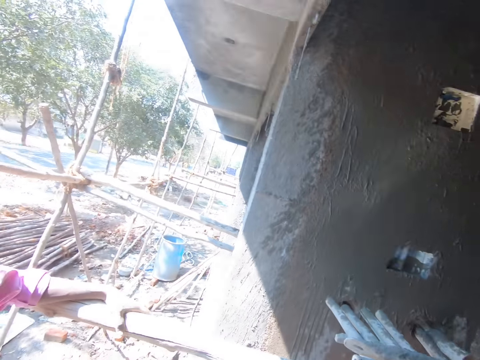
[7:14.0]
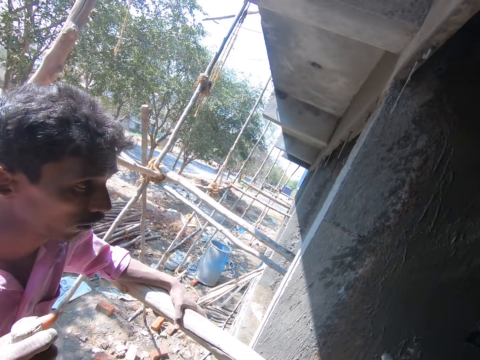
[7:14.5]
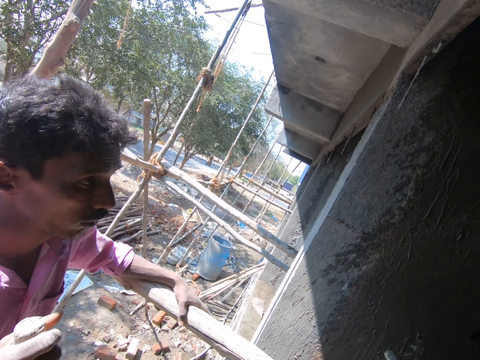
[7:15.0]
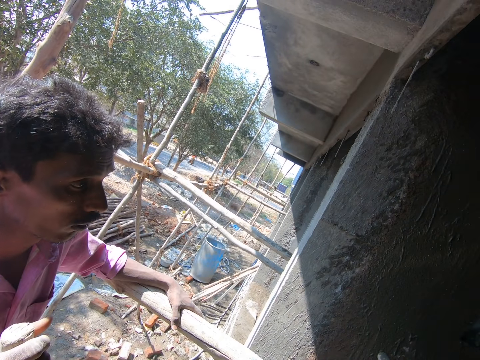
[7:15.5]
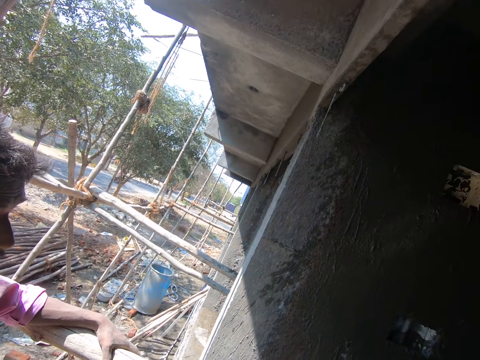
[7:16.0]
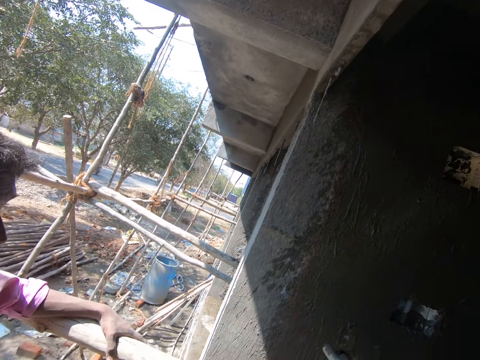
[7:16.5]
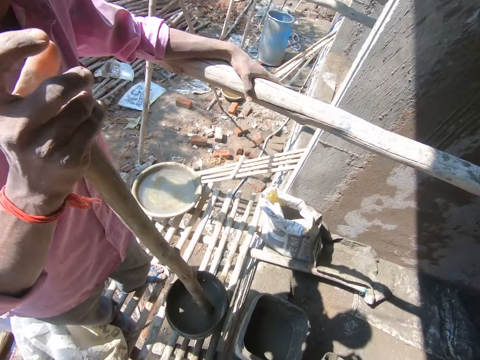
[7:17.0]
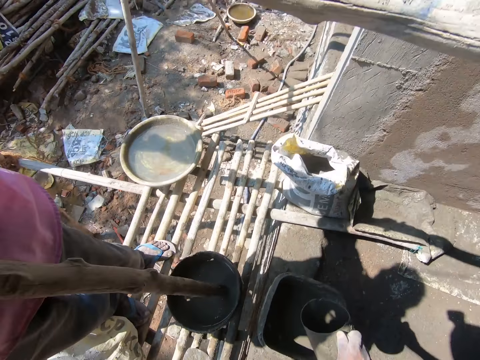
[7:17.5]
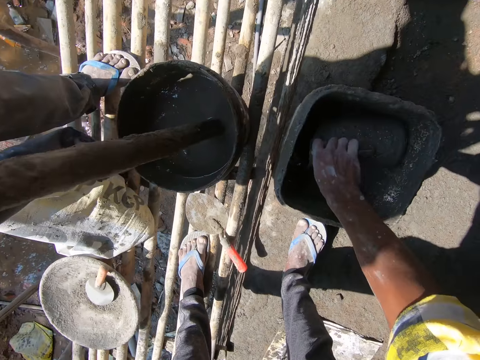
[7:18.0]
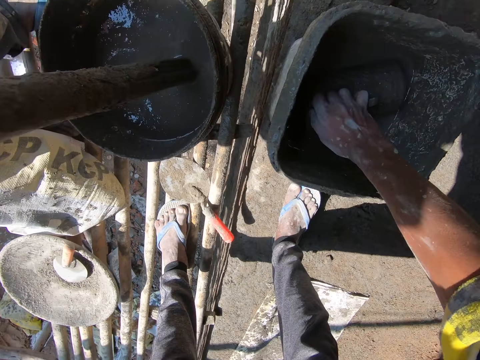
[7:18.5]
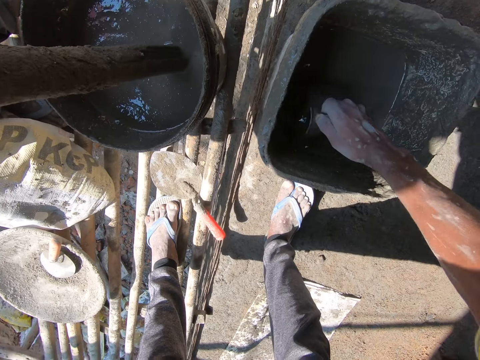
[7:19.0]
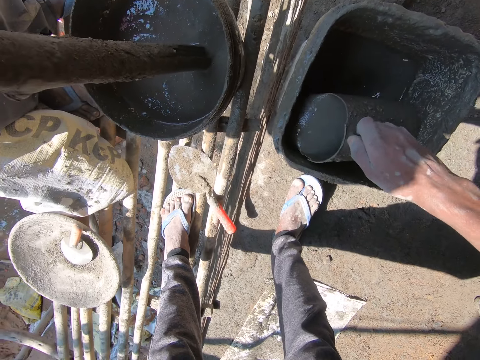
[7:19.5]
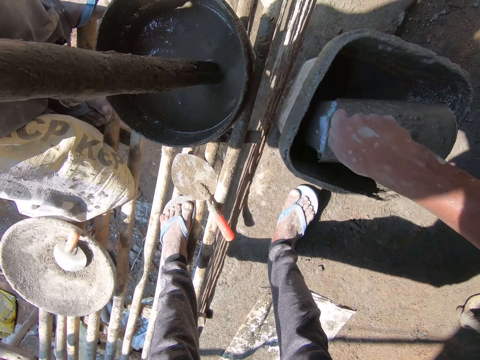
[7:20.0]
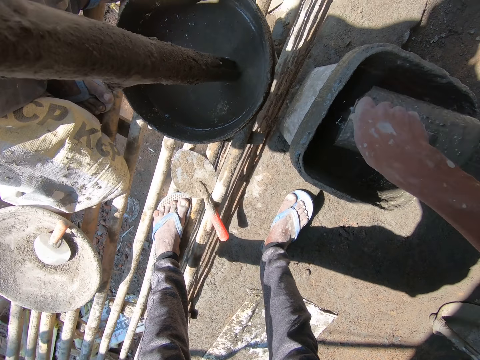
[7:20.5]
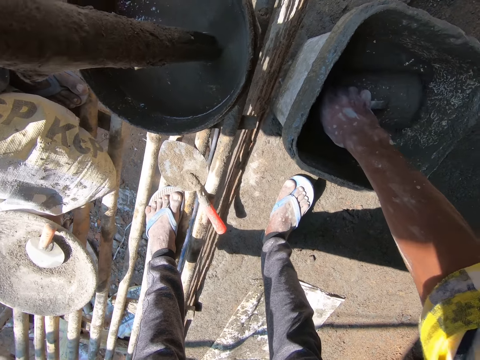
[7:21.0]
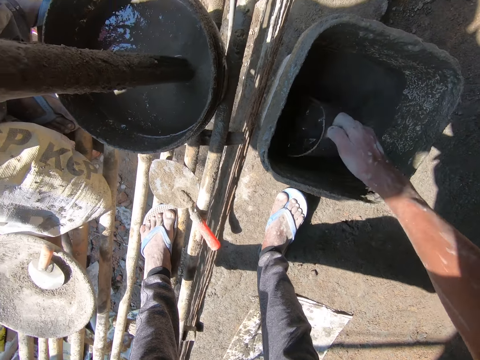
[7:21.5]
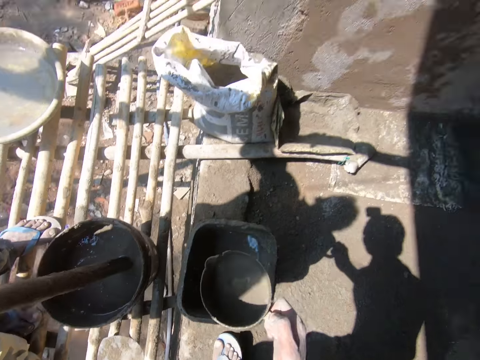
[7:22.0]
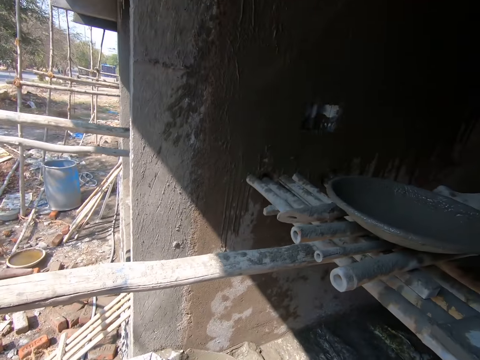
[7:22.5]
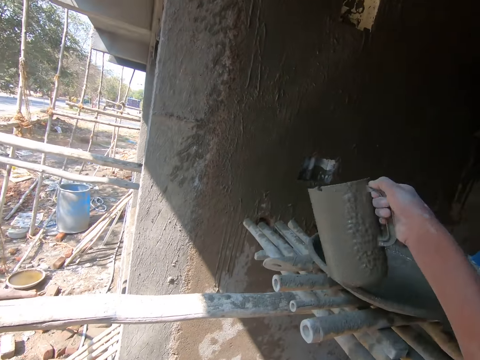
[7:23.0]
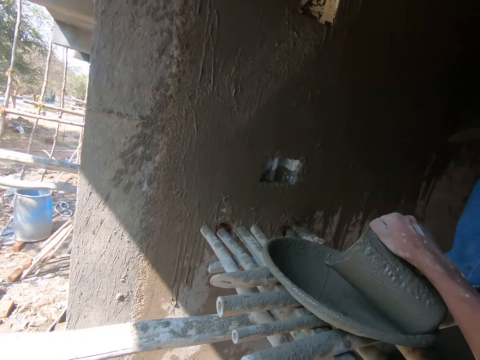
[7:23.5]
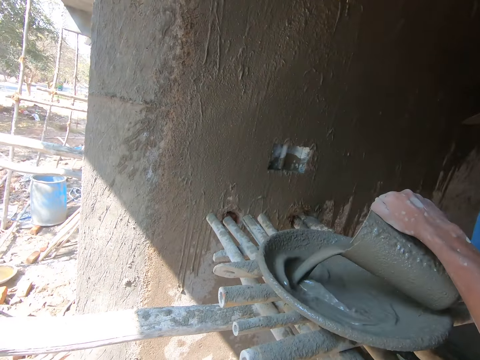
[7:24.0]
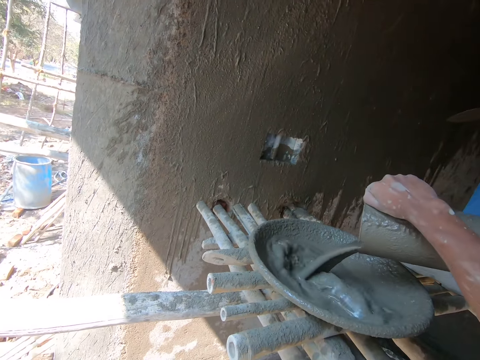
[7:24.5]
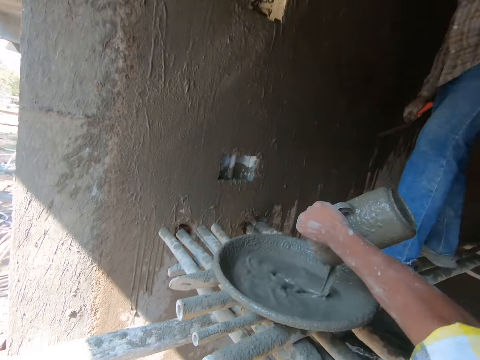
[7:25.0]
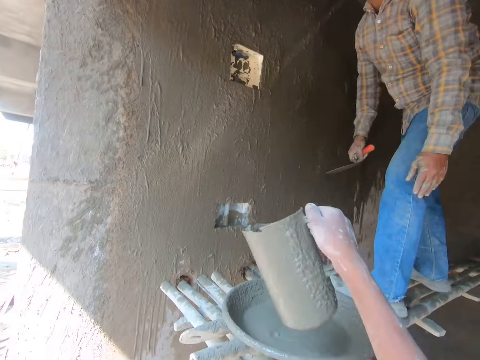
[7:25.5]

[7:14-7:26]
The camera wearer looks at the person next to them. They fetch the mixture with the jug from the bucket. They pour the mixture in the bucket. They fetch the mixture with the jug from the bucket. They pour the mixture in the cement mixing bowl.

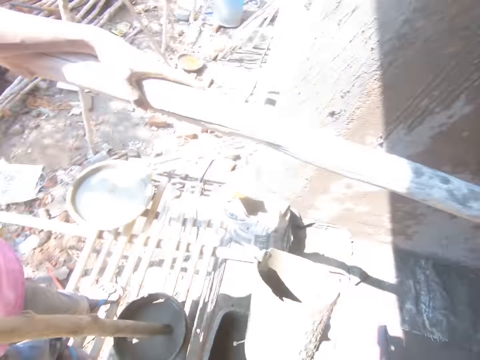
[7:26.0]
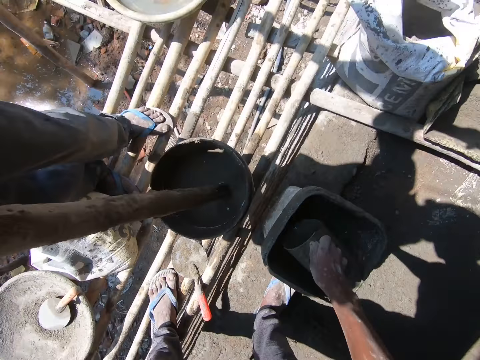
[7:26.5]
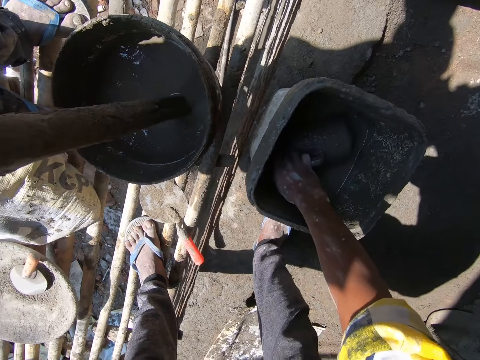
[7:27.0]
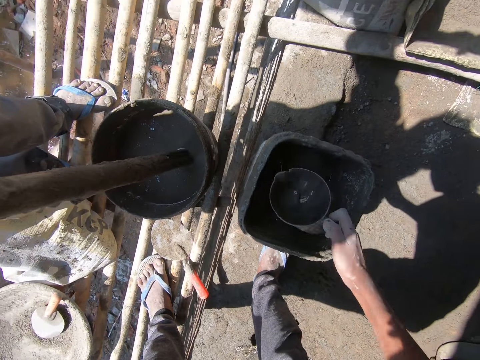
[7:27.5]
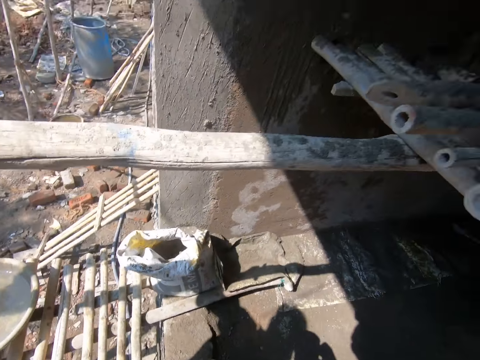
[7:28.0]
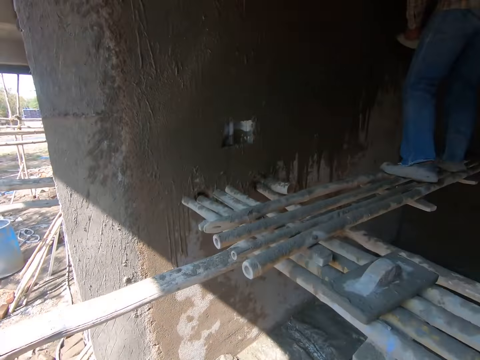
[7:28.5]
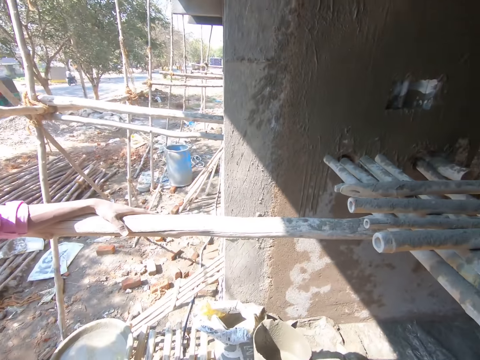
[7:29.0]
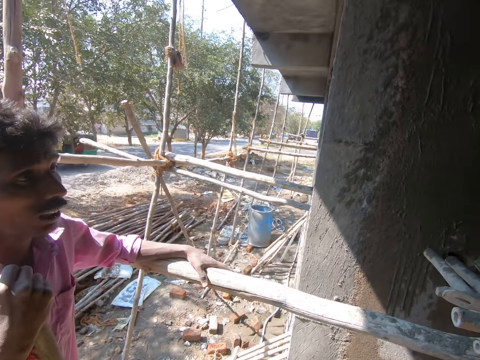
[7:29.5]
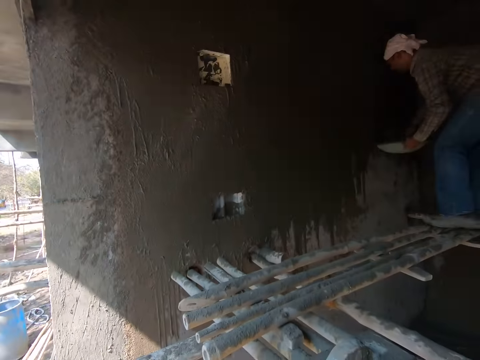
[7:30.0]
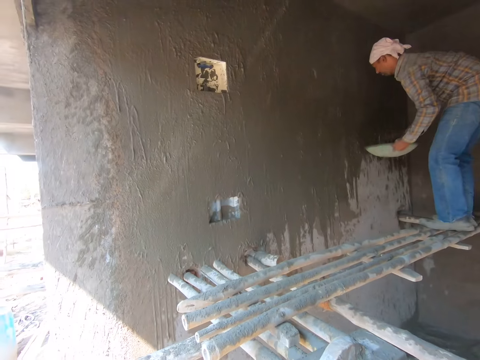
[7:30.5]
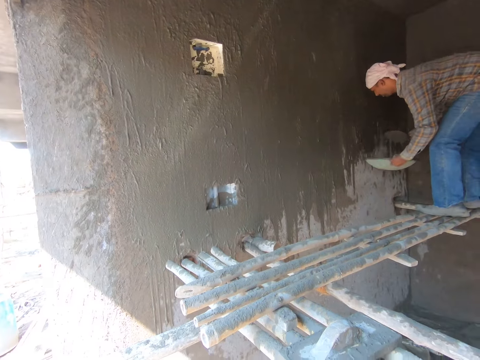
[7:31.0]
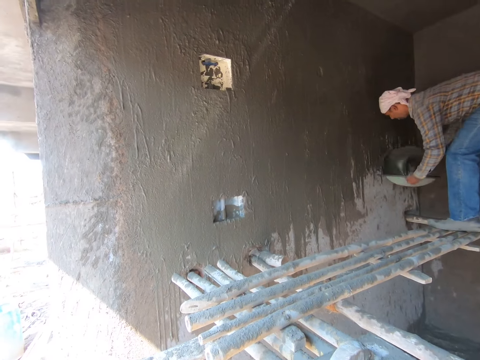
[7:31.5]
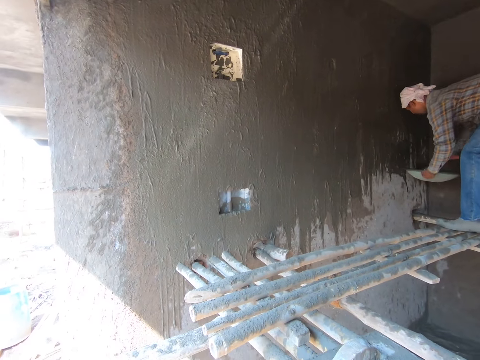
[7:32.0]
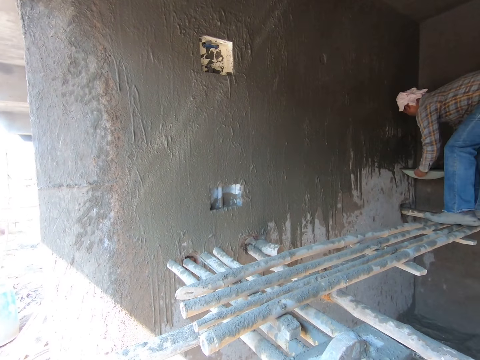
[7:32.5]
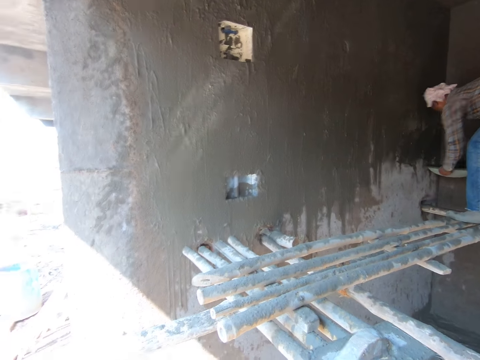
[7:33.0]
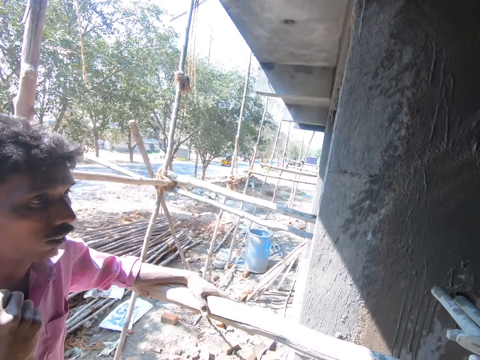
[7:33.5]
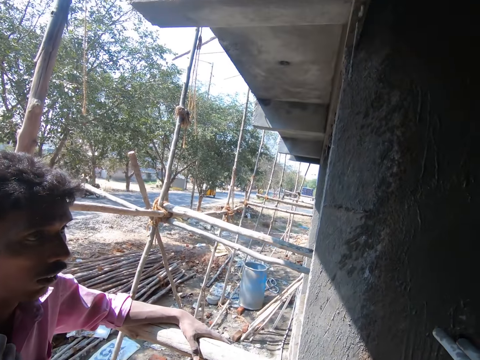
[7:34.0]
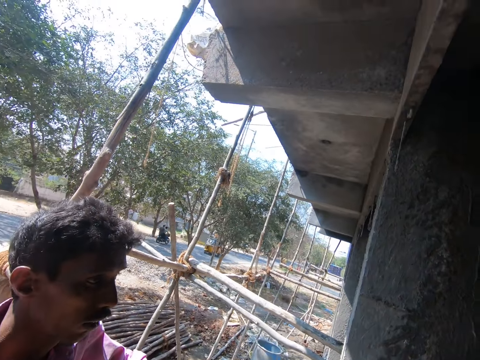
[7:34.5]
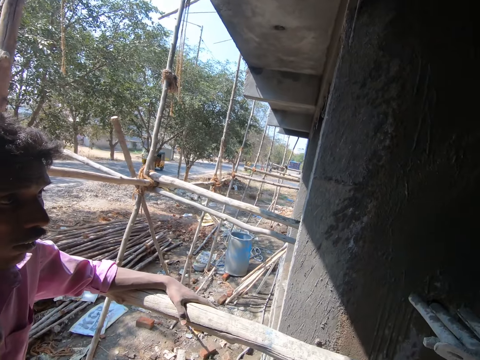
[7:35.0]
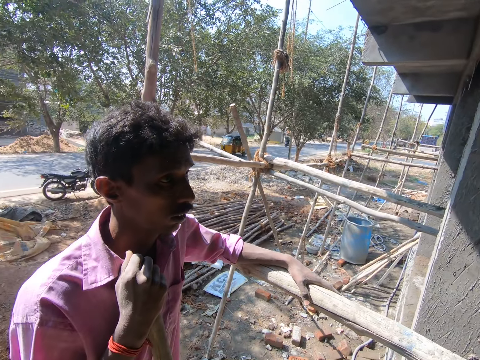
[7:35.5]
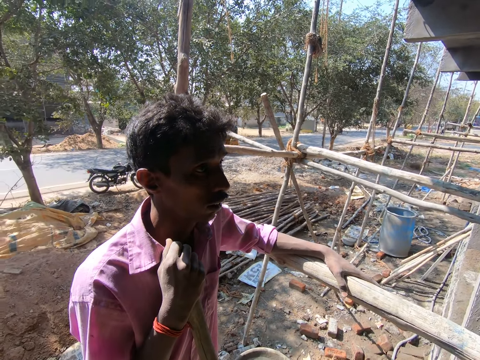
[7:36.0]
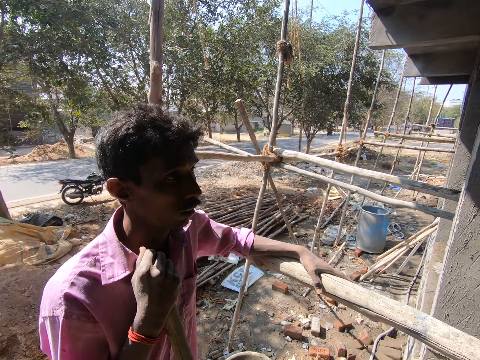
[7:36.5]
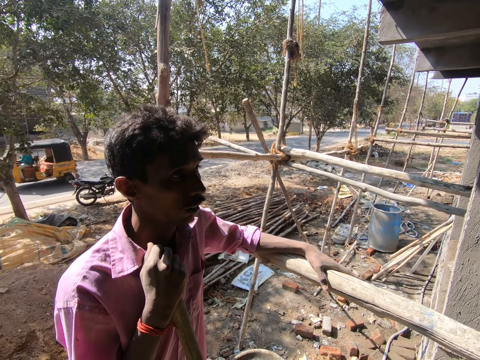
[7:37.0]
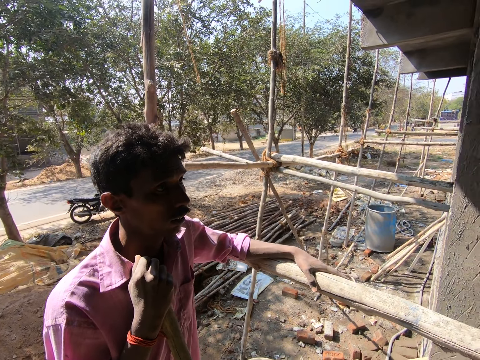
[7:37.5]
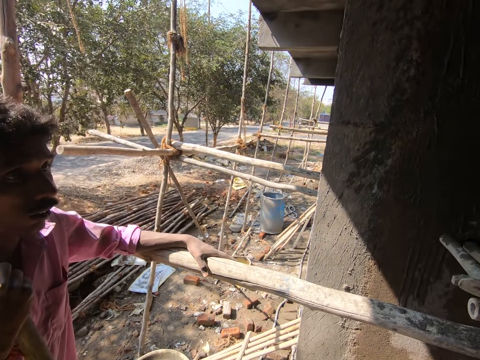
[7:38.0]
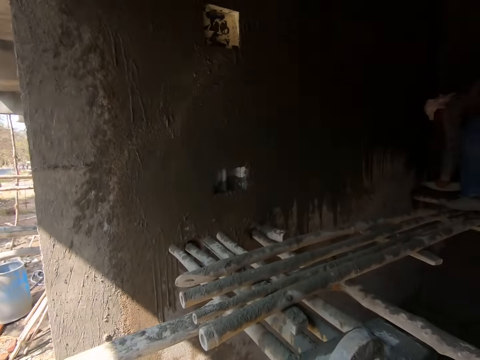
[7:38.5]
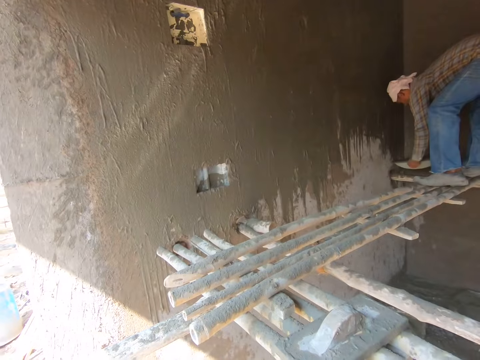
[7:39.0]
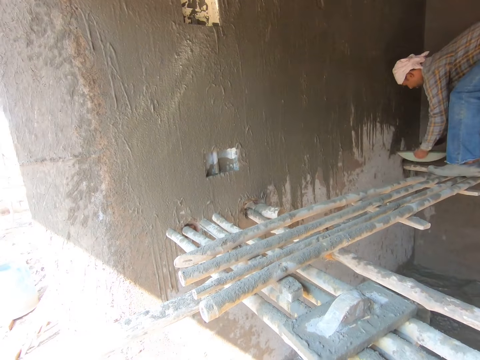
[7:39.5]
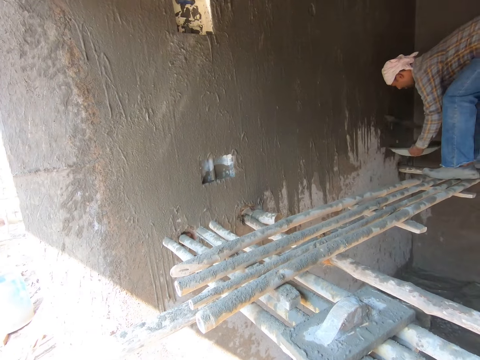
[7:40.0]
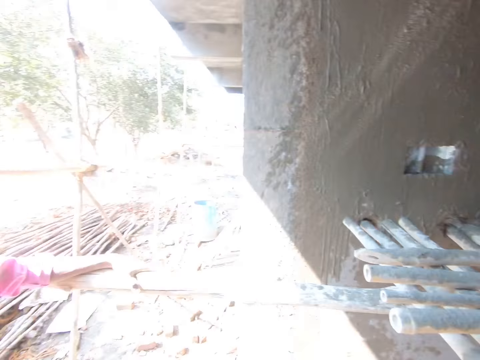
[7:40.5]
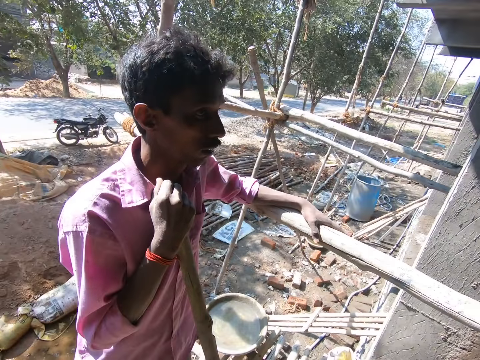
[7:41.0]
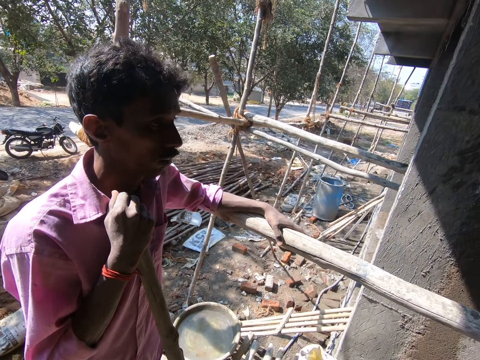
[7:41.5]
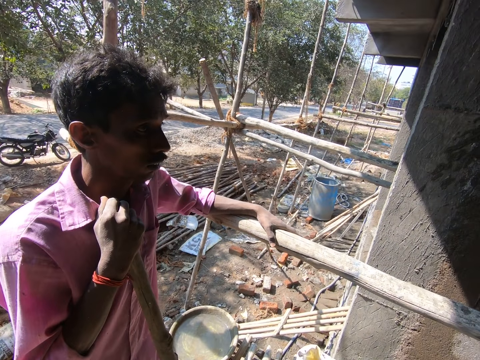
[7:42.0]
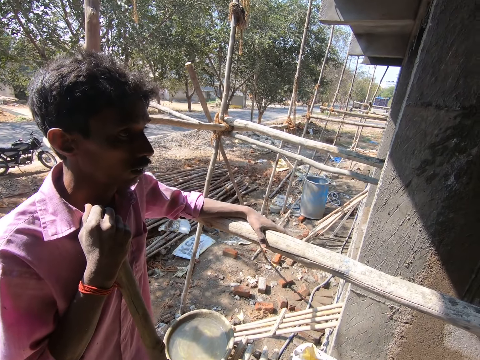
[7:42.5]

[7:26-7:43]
The camera wearer fetches the mixture with the jug from the bucket. They look around. A person throws the mixture on the wall with the trowel. The camera wearer sprinkles the mortar on the wall. They look around. They look at the person next to them.
